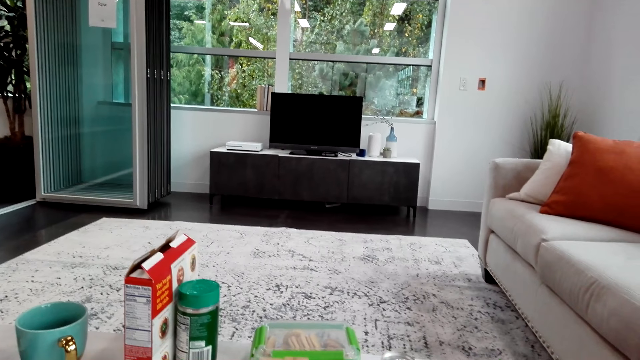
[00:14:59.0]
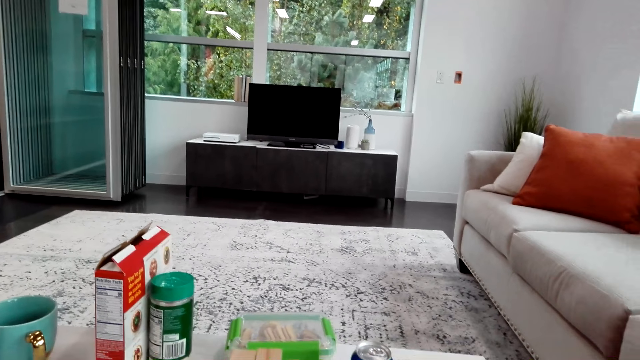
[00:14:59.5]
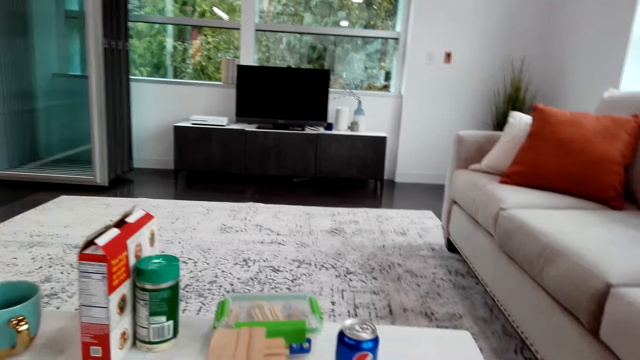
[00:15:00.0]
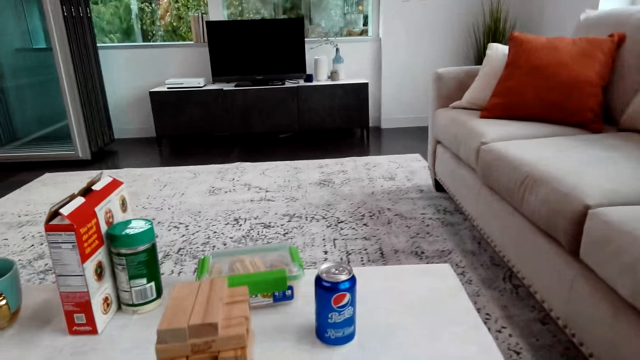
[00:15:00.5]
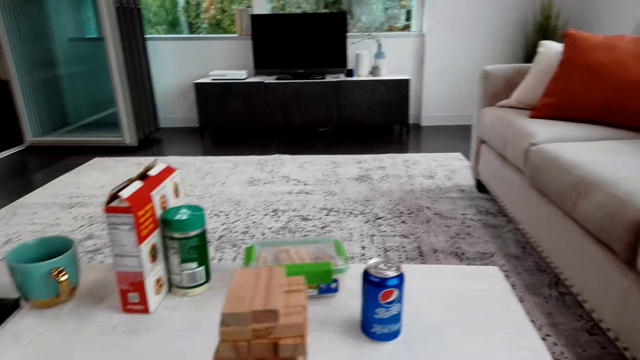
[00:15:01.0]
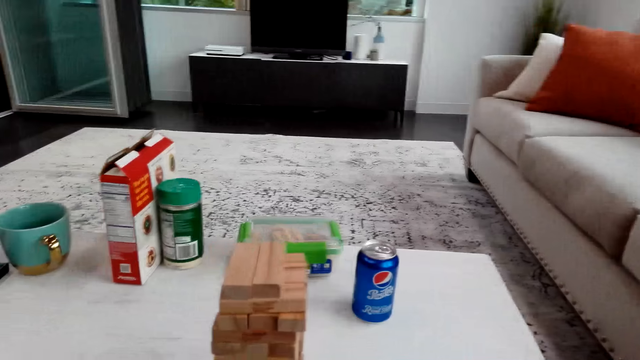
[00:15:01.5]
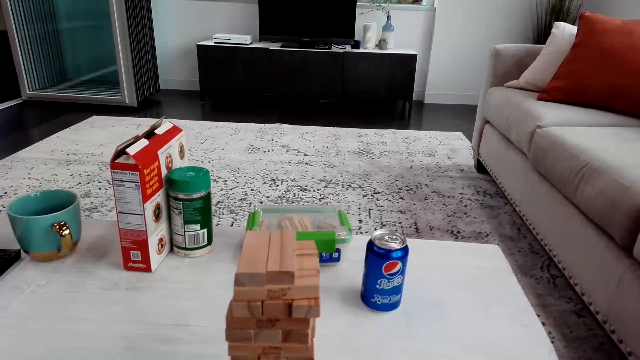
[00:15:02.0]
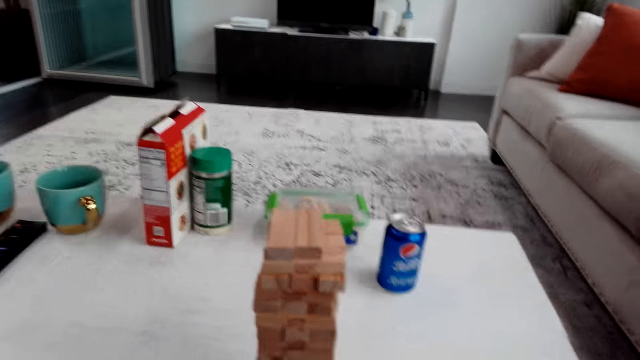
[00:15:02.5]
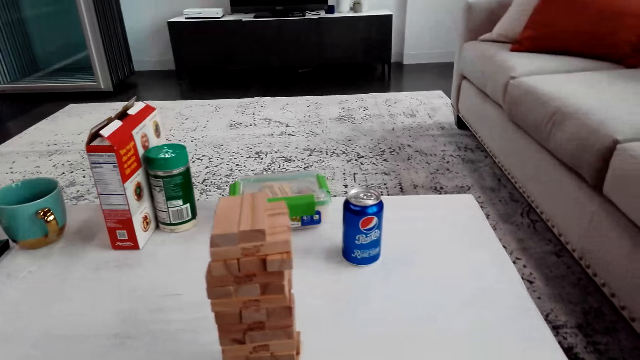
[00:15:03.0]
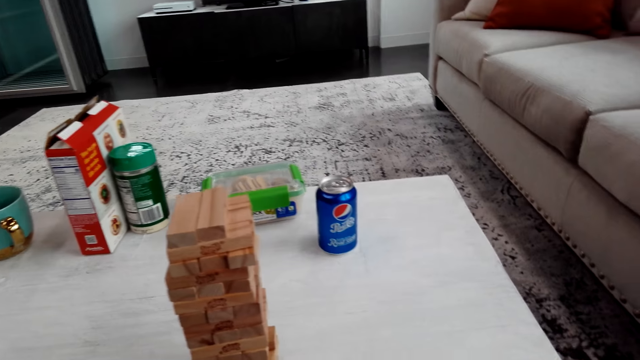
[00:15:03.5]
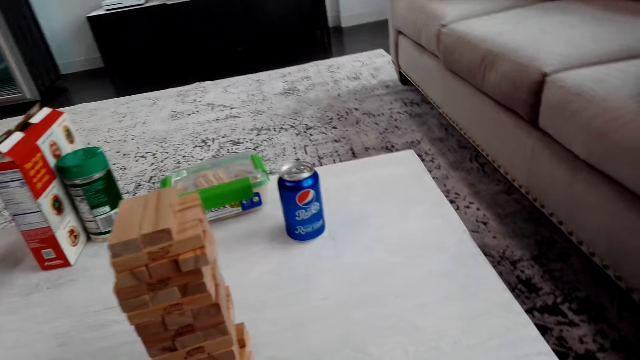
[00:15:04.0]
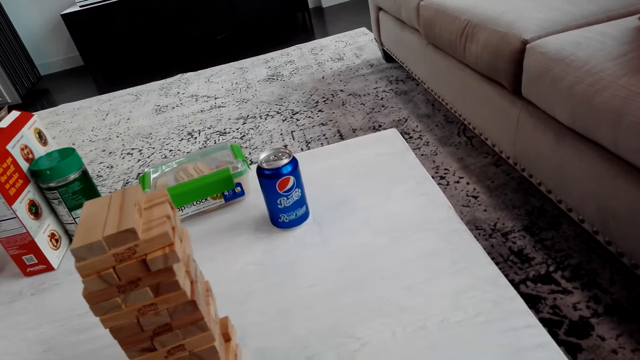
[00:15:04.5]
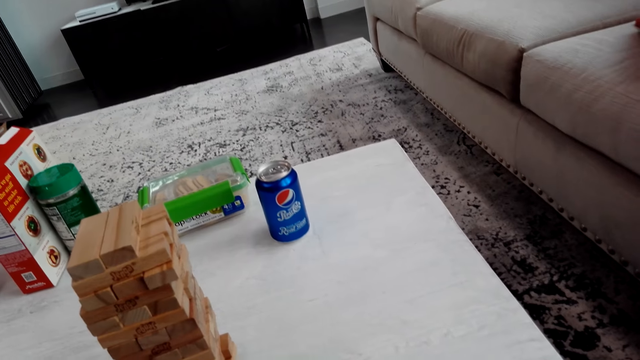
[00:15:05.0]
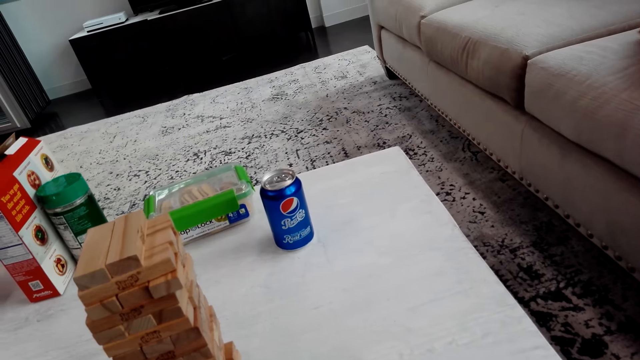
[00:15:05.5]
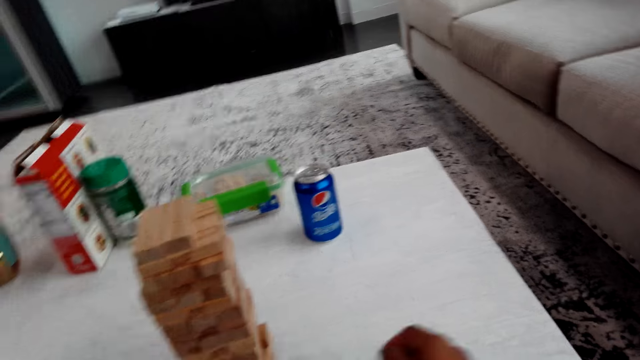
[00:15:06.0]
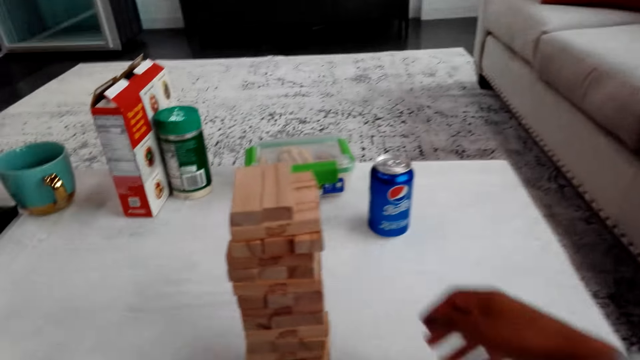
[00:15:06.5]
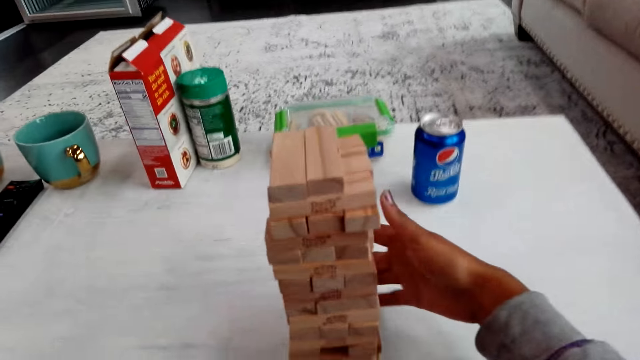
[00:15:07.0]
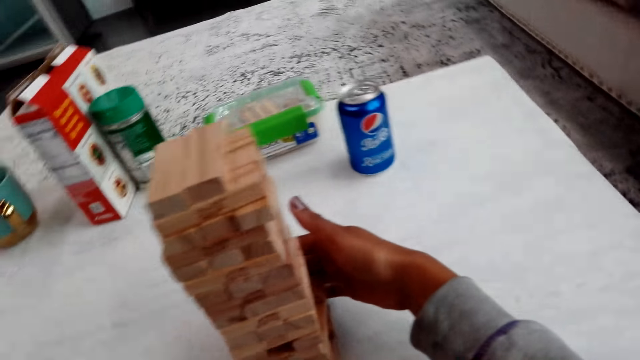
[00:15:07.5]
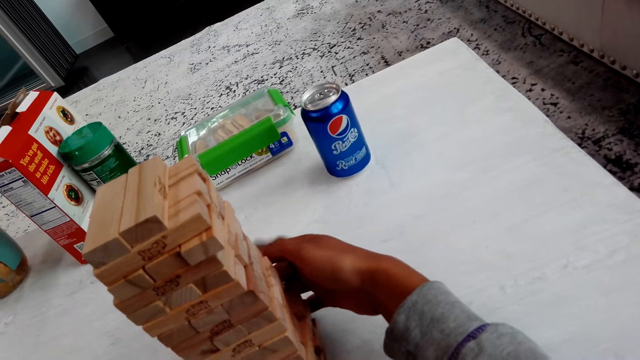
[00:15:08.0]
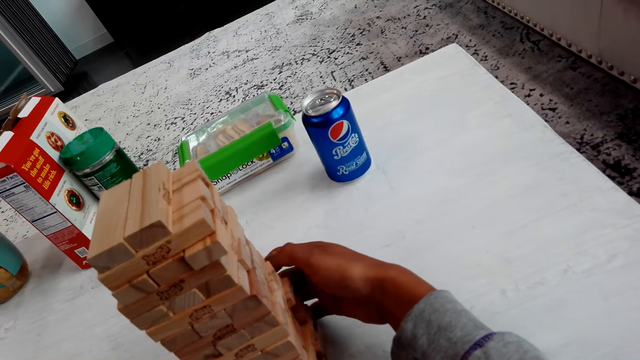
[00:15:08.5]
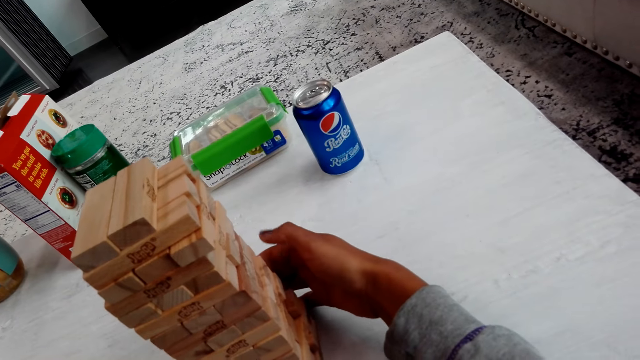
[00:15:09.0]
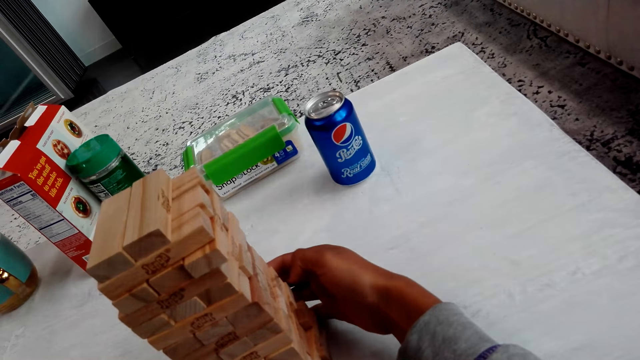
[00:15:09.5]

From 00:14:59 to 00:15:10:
The camera wearer talks with a man. They play the trembling tower.

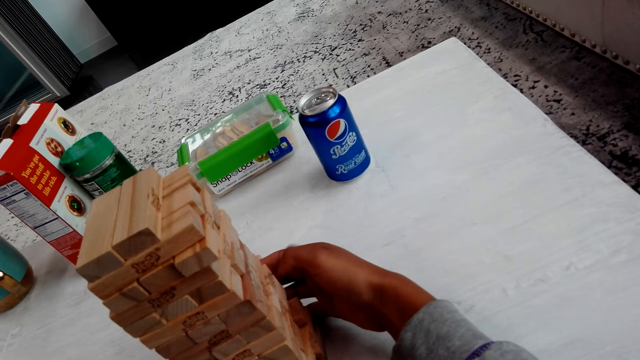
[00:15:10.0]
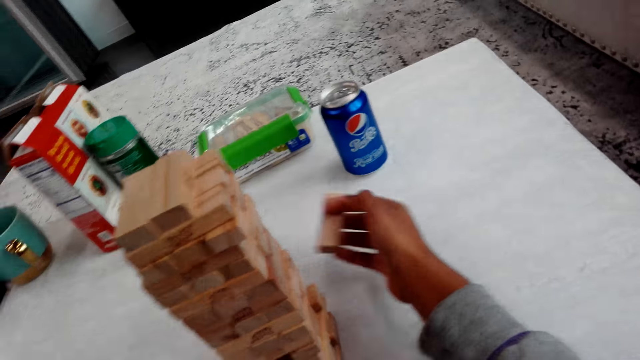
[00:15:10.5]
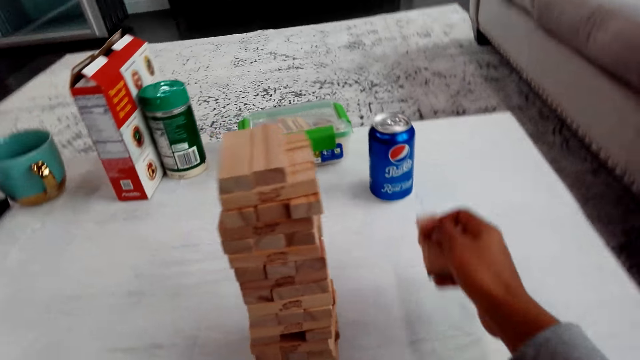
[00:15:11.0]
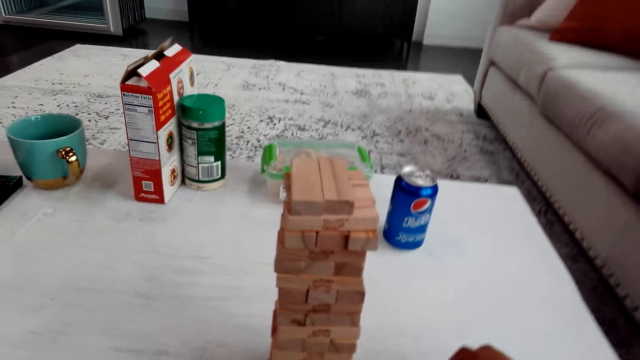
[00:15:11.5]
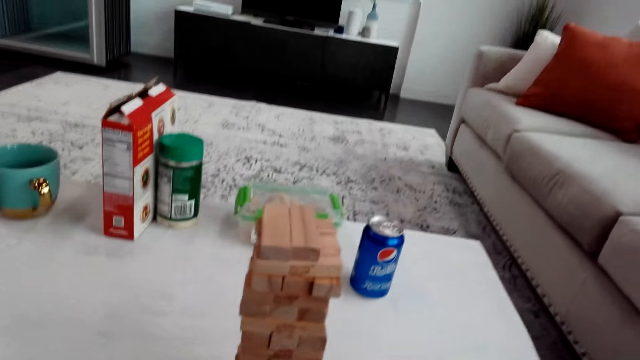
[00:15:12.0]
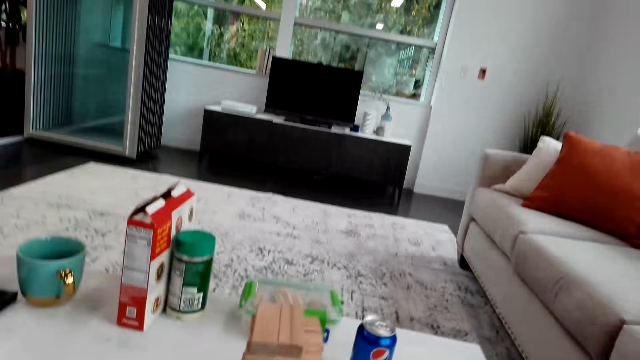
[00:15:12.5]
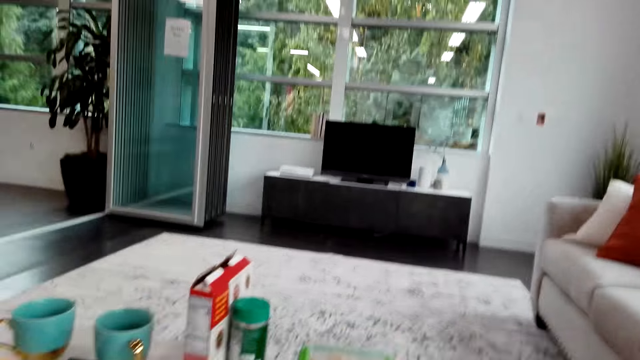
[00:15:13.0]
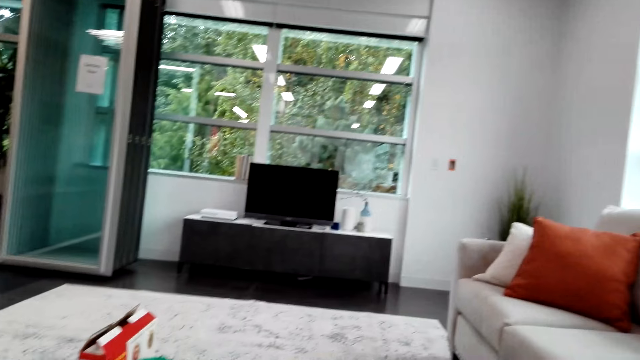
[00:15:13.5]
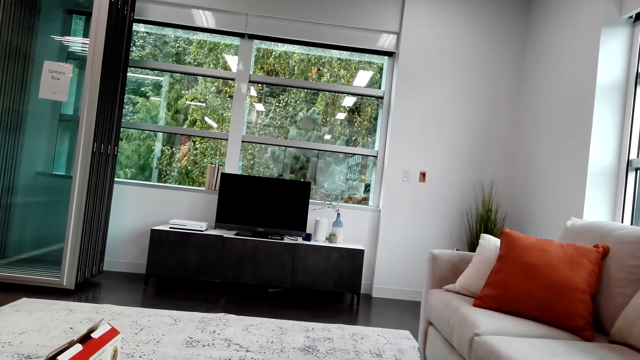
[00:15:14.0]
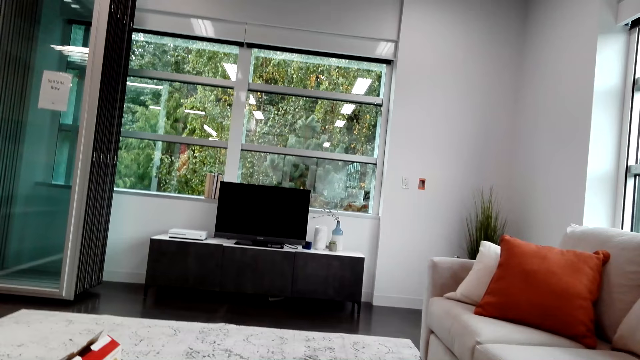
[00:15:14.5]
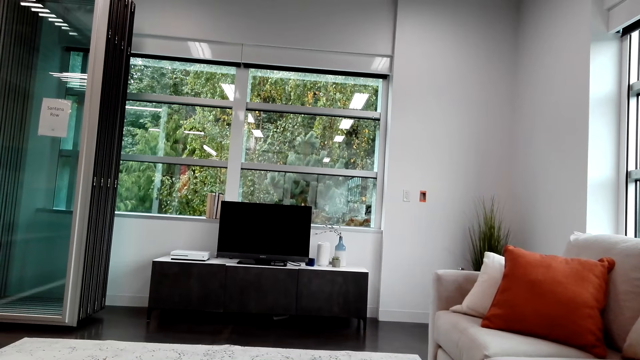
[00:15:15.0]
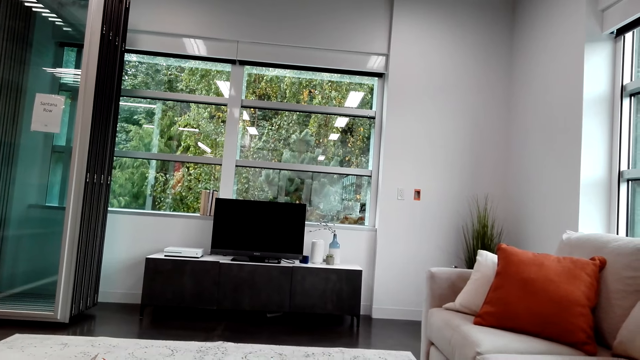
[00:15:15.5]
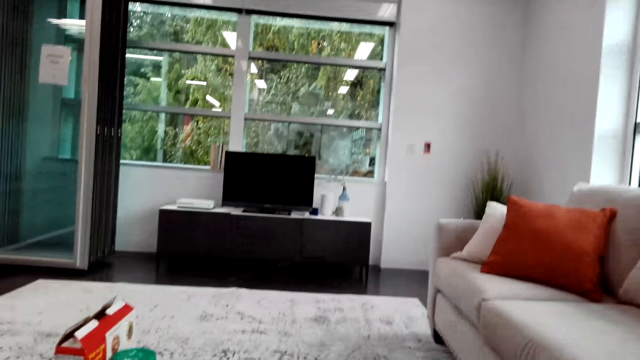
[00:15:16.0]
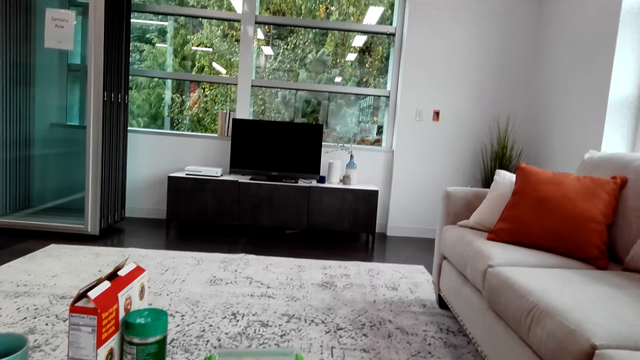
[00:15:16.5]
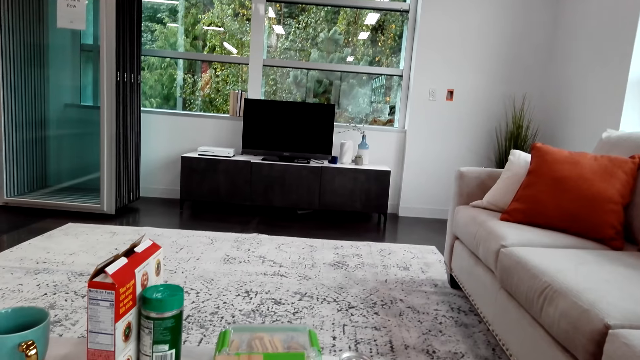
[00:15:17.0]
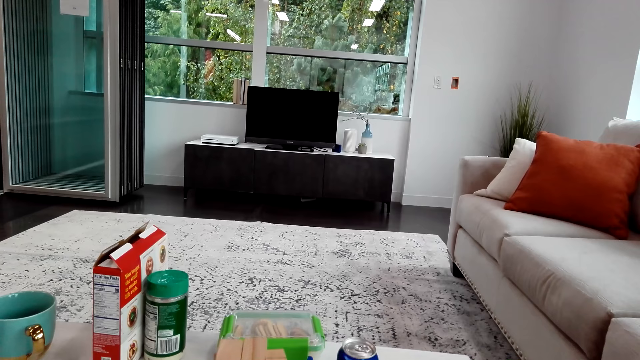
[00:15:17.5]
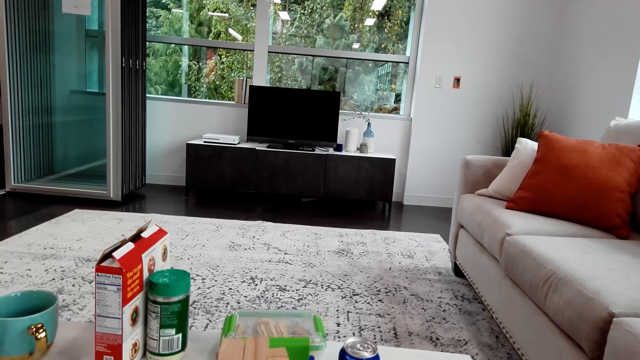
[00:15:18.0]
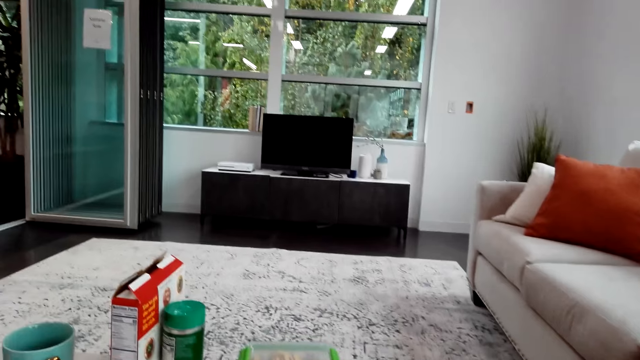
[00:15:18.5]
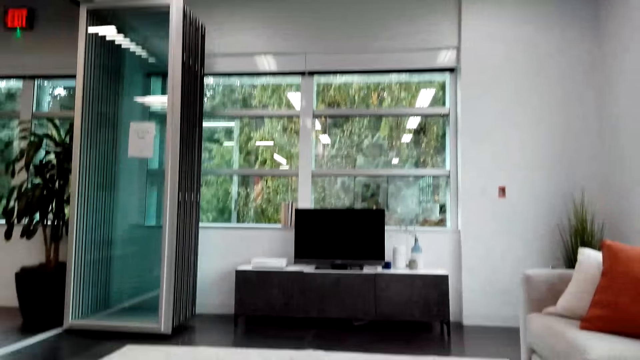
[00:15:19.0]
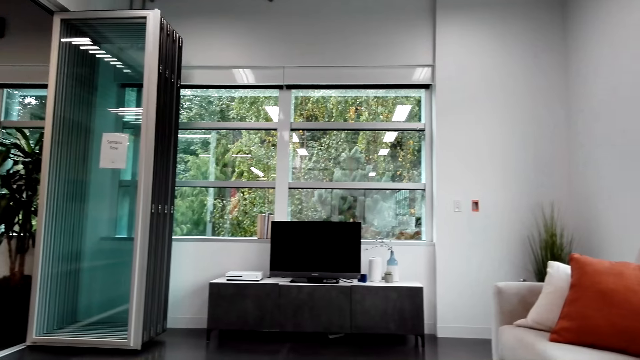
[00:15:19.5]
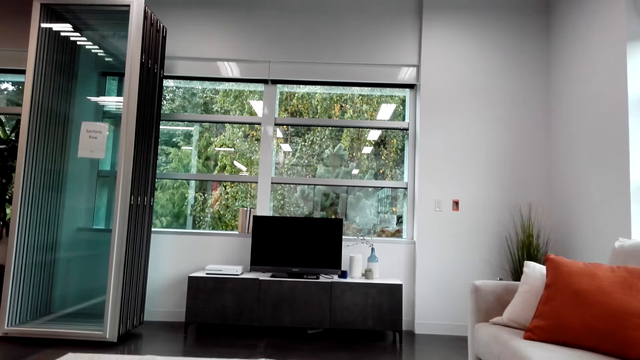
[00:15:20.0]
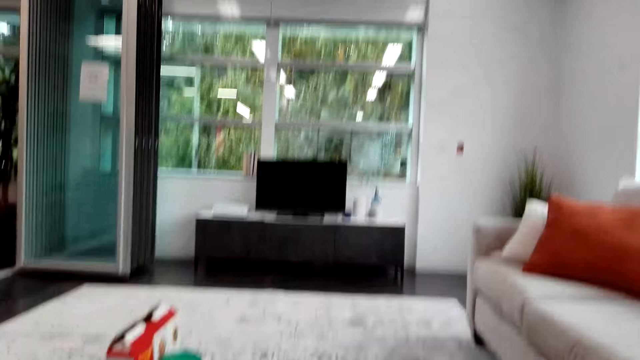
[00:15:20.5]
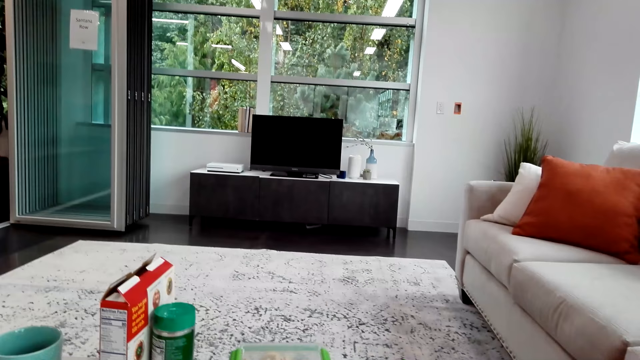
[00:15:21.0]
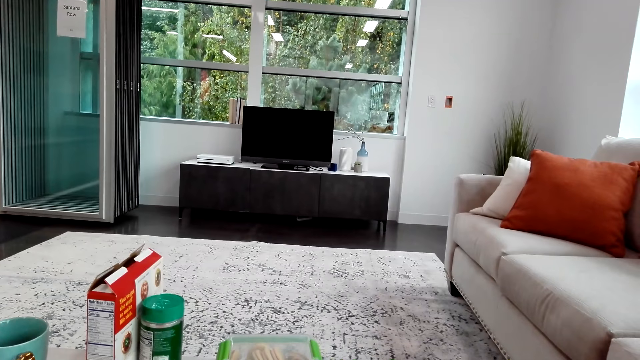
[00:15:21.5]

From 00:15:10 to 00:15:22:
The camera wearer removes wood from the block tower. They put the wood block on the table. They look around. They talk with a man.
